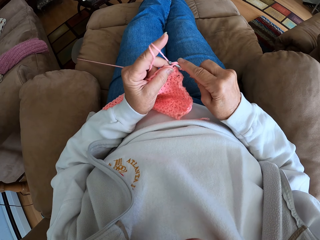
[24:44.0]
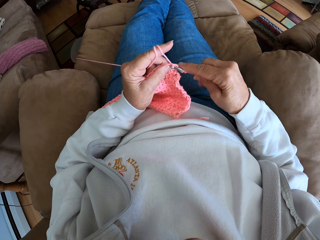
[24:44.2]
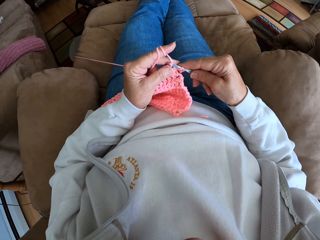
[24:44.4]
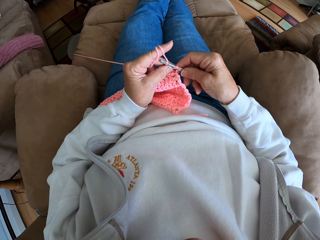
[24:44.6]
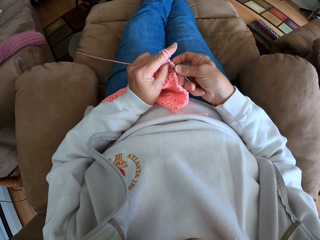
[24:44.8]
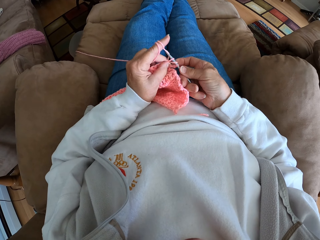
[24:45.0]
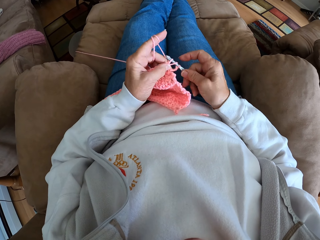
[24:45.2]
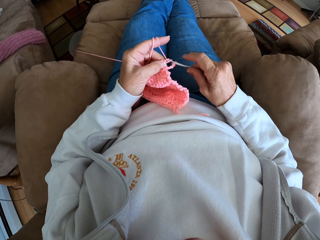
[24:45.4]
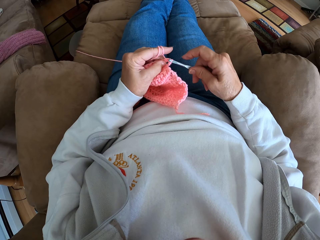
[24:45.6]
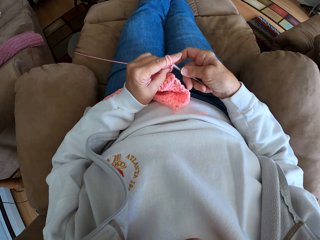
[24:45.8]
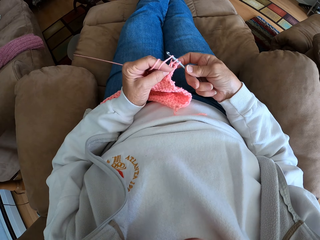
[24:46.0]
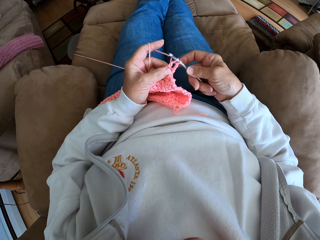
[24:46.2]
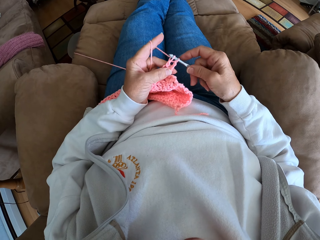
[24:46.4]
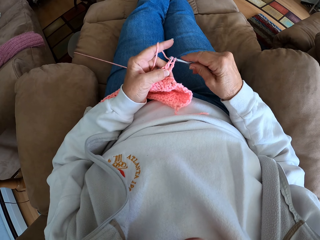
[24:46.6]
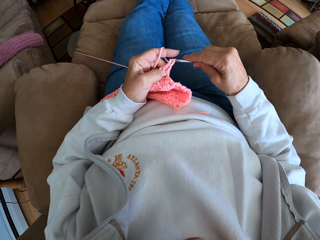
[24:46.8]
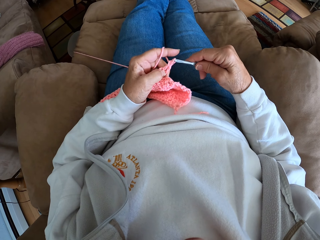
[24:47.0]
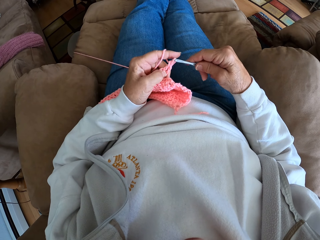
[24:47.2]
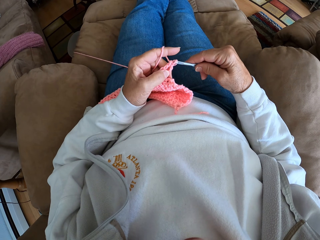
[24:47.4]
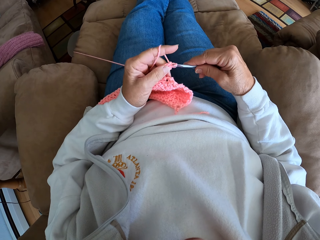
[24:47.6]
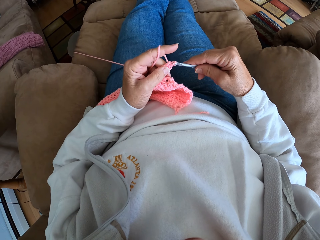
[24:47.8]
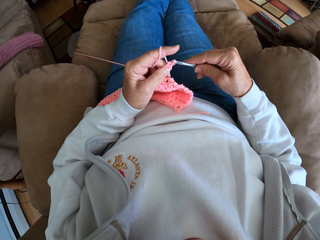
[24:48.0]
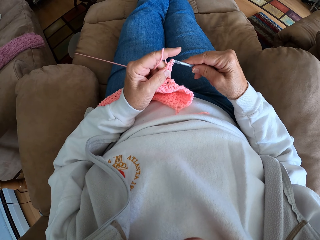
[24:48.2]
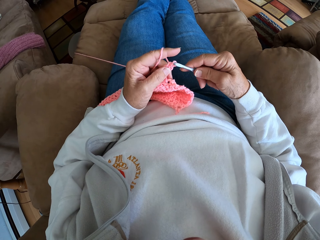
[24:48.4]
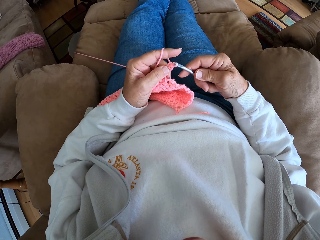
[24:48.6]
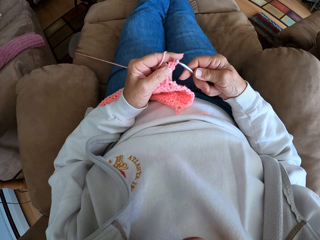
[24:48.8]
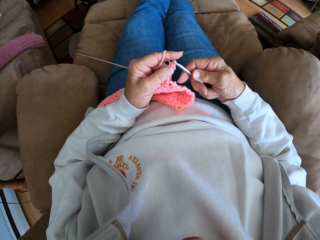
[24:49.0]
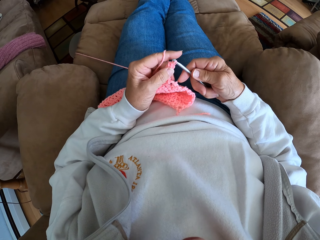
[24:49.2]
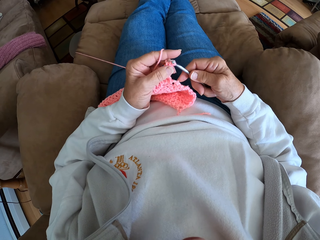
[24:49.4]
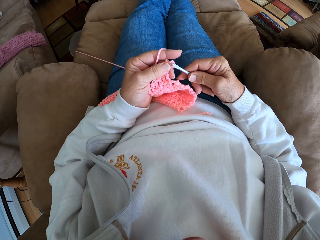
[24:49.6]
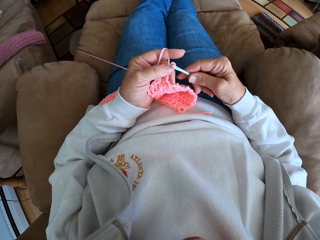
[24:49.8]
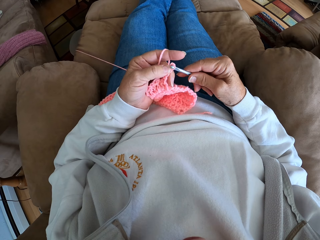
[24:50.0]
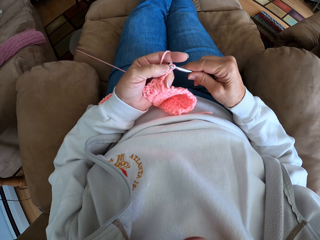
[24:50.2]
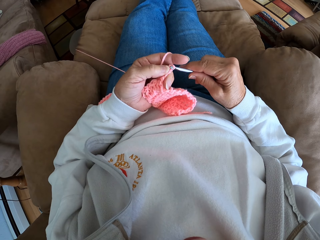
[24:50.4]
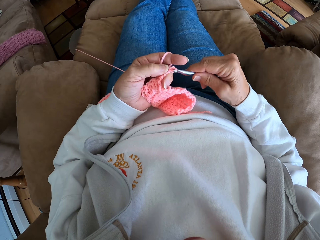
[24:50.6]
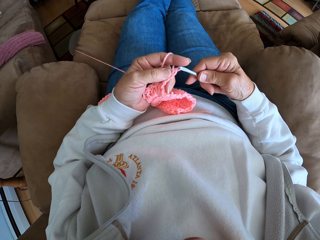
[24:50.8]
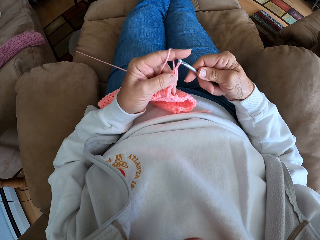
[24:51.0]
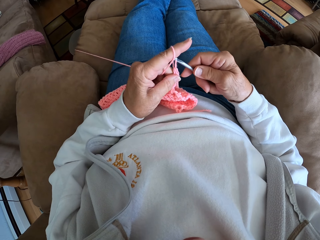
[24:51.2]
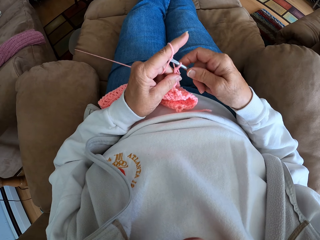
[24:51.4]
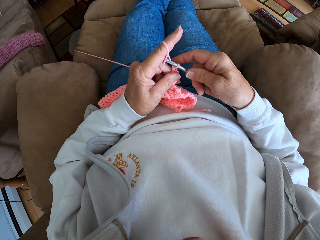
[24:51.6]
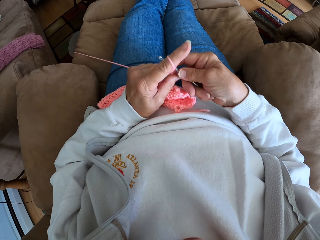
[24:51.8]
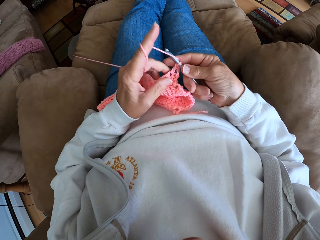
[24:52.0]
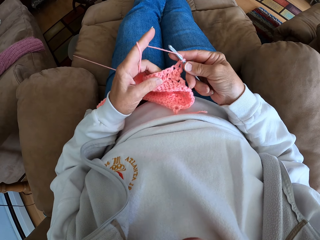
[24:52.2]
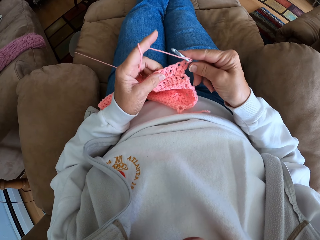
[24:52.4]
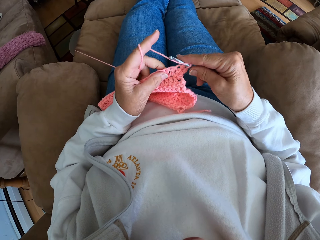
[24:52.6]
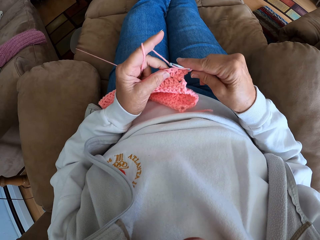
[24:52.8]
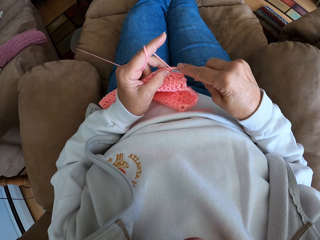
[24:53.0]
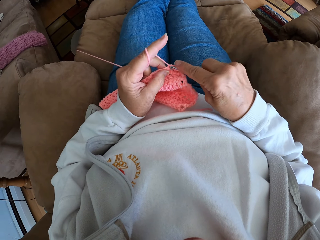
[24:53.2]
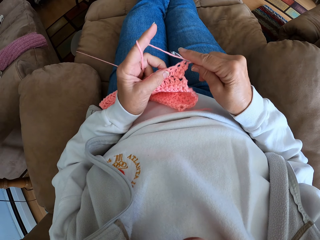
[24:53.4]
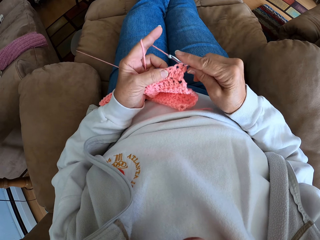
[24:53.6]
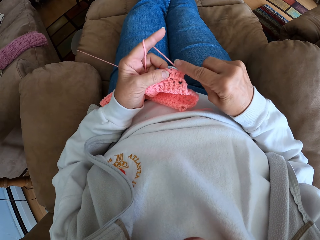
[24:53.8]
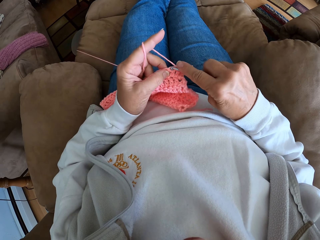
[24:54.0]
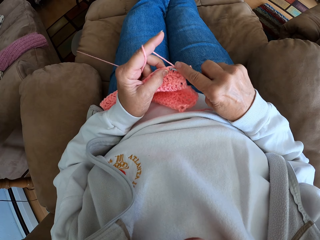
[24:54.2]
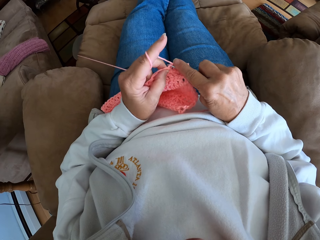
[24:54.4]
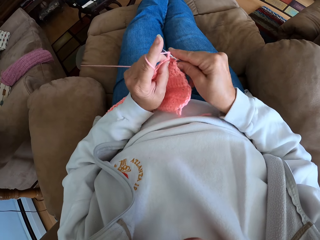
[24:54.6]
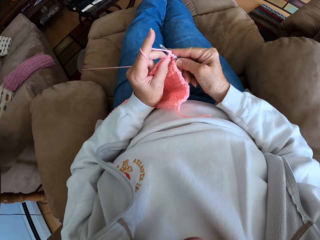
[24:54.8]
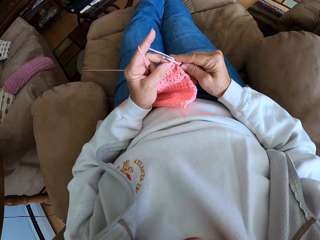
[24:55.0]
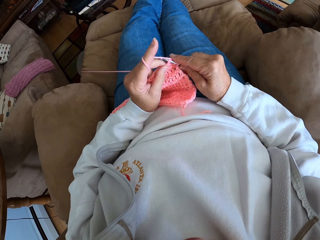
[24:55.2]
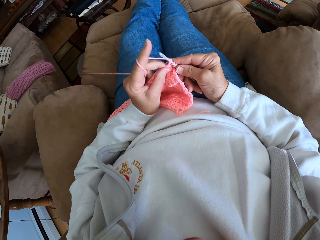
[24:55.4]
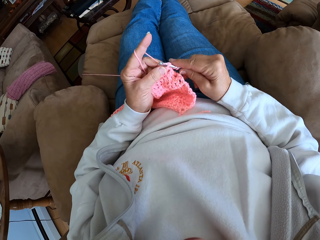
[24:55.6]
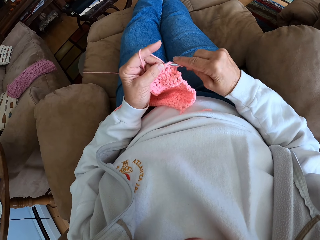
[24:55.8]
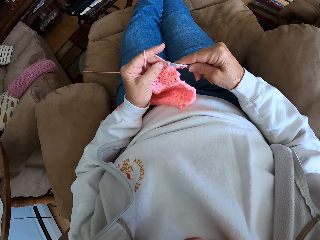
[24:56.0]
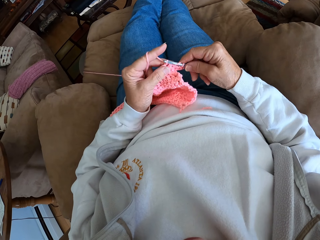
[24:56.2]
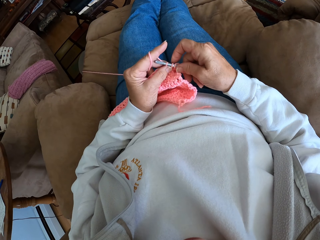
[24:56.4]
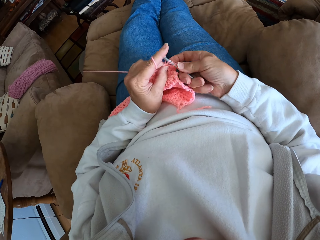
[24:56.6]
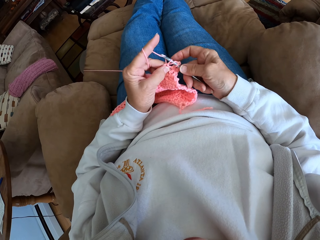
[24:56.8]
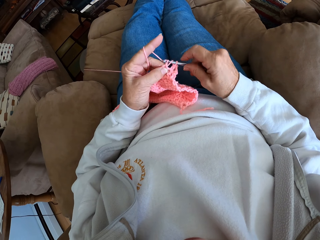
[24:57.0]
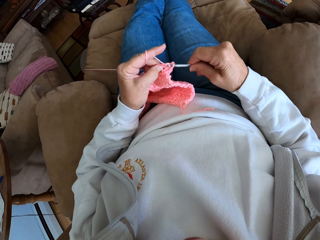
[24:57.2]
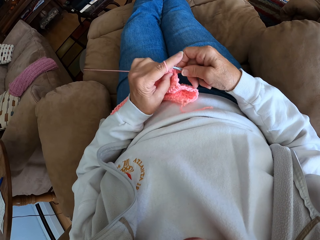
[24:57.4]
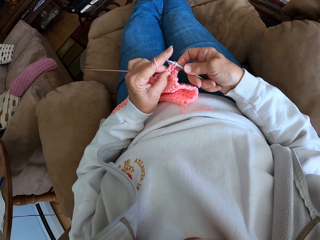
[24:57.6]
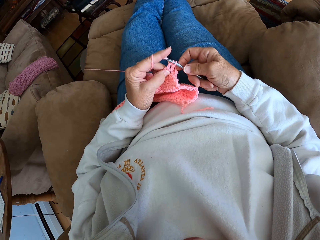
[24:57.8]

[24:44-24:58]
The camera wearer holds the cloth. They knit.

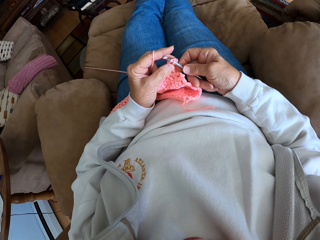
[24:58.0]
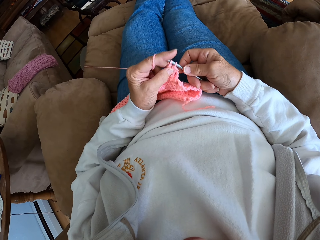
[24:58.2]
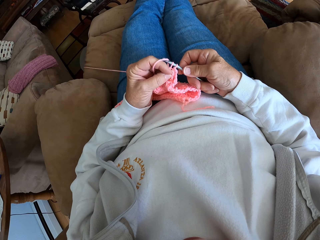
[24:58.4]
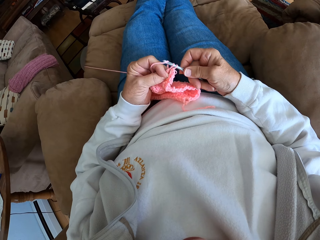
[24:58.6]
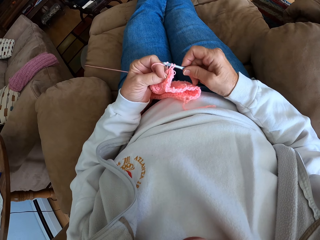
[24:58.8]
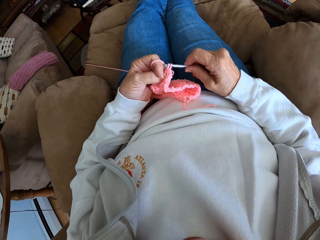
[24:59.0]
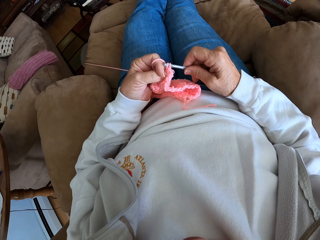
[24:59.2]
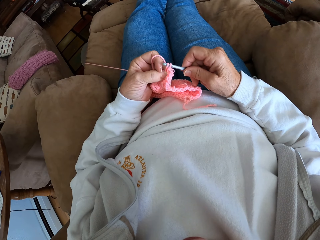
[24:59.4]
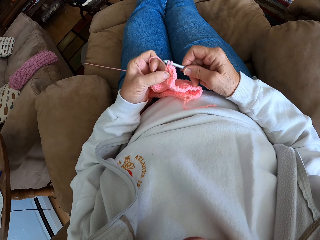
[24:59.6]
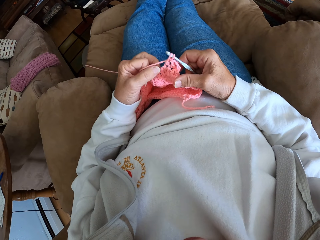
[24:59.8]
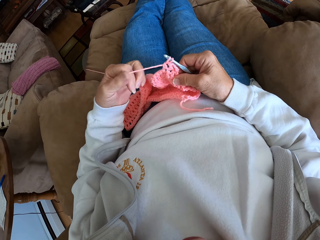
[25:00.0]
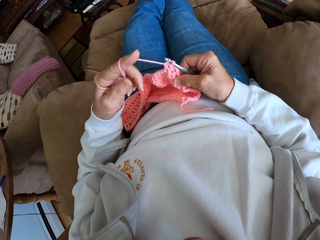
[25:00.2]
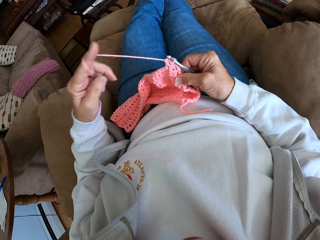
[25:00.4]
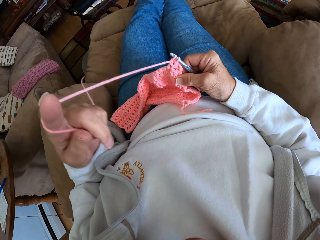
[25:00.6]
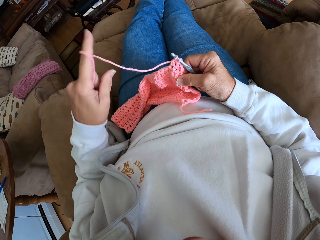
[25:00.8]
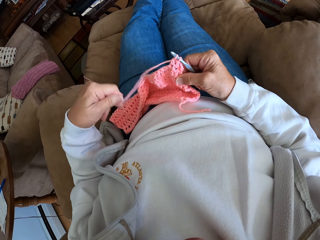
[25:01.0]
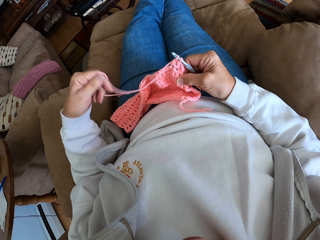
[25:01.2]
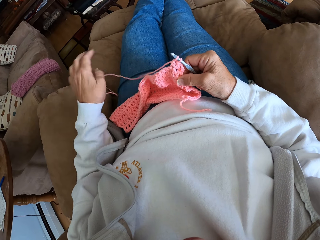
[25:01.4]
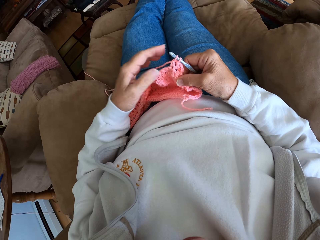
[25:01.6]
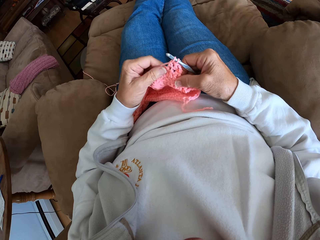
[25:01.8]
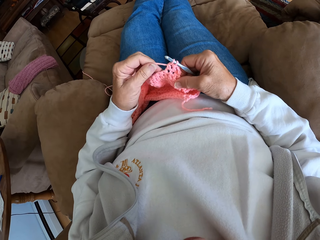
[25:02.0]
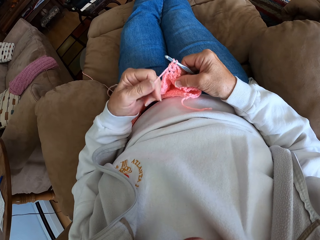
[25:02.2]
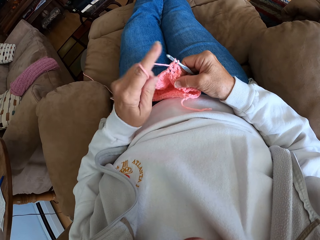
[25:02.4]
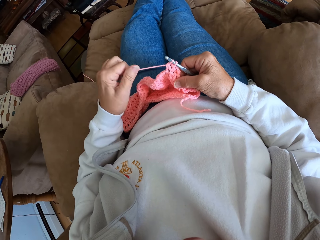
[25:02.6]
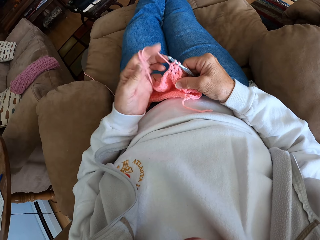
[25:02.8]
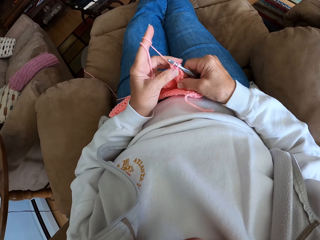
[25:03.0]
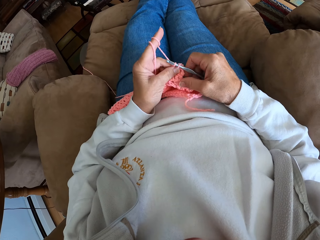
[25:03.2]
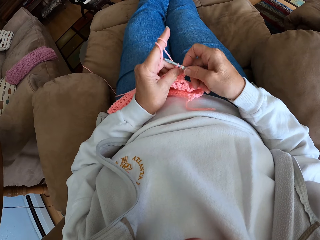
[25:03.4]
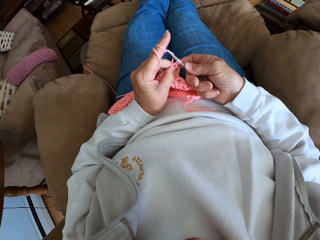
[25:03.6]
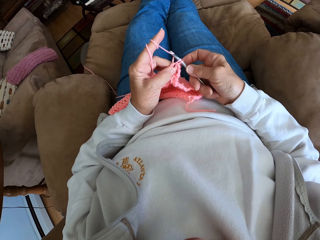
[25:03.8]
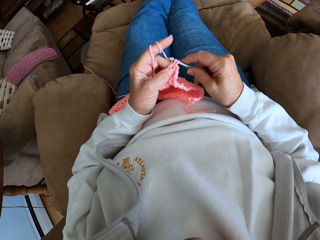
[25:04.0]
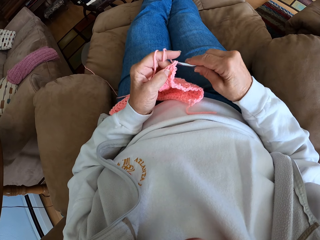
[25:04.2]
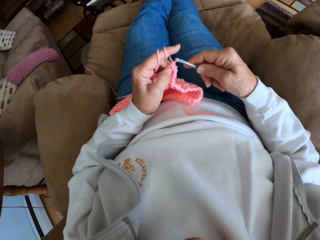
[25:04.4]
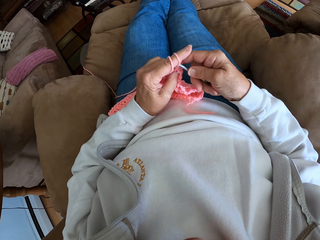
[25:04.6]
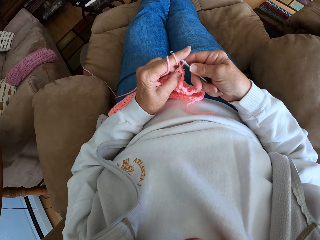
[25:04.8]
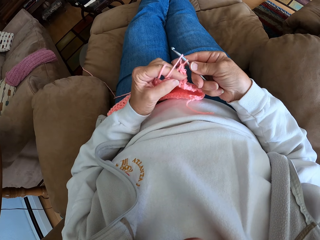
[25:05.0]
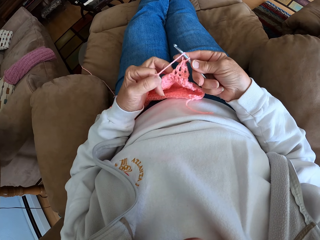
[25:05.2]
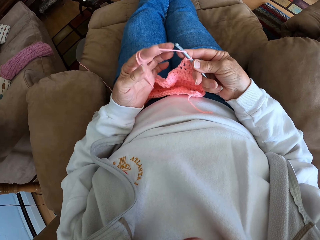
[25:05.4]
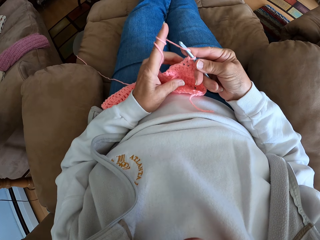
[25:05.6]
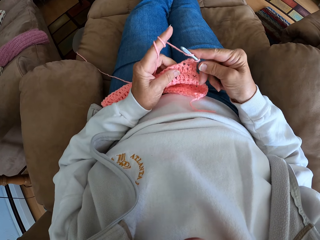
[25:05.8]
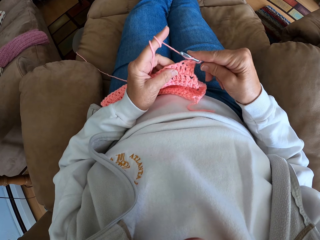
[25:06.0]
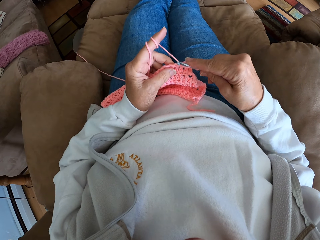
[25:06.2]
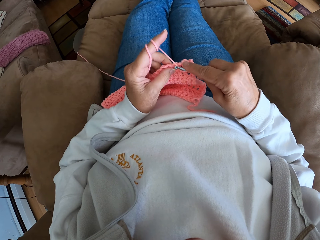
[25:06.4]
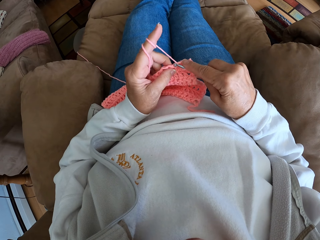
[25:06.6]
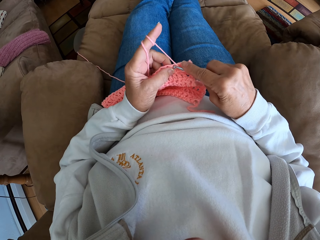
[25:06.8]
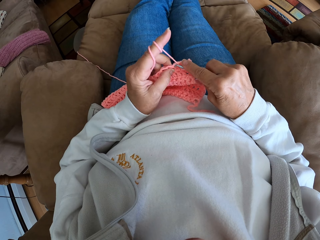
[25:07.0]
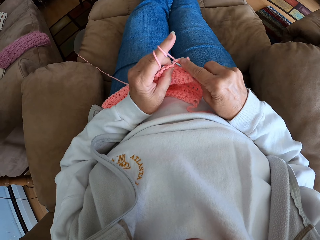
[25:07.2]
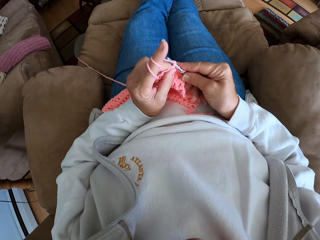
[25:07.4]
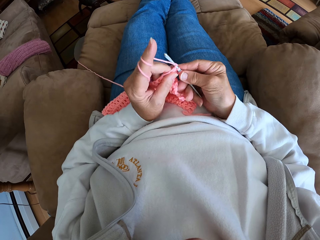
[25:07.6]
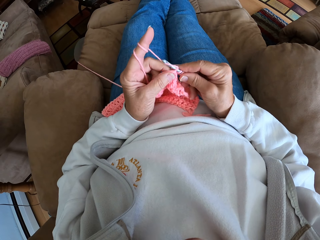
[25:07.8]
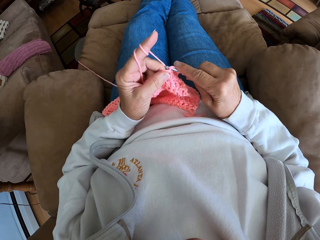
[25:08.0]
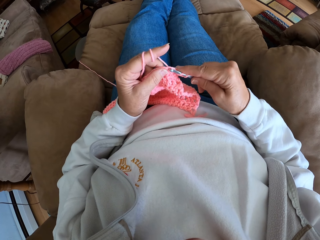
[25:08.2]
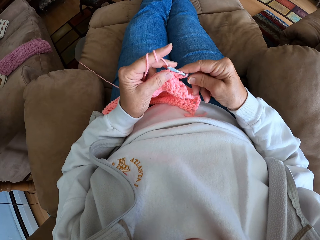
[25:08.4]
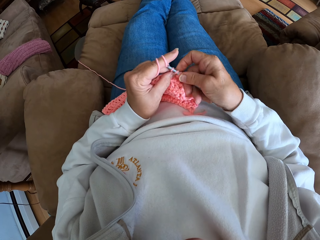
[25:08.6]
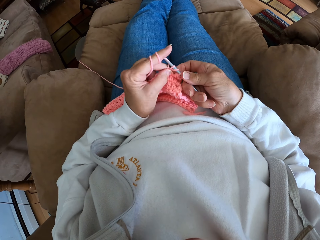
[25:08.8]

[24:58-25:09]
The camera wearer adjusts the yarn with her hands. She pulls the yarn. She holds the yarn. She crochets with the yarn.
